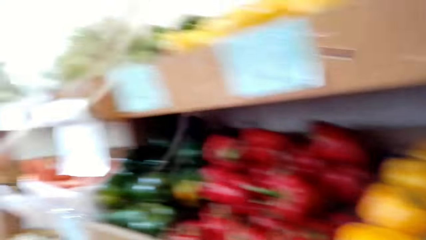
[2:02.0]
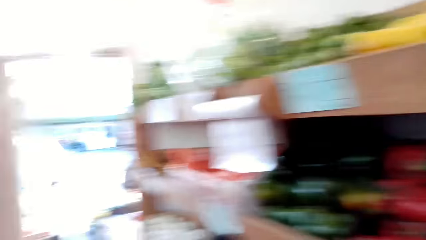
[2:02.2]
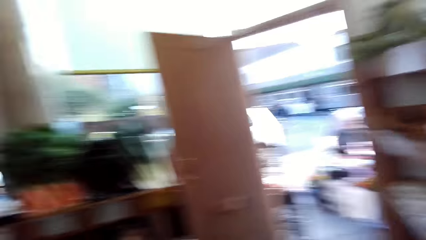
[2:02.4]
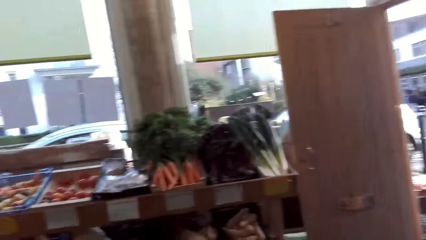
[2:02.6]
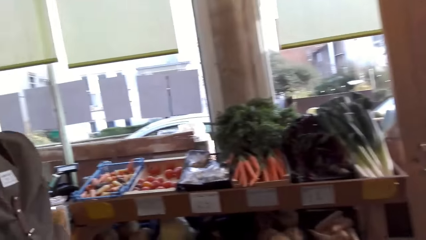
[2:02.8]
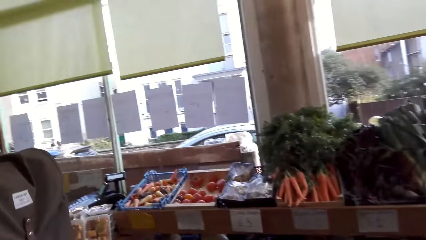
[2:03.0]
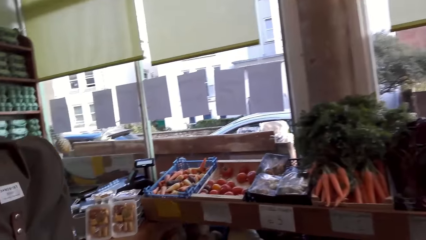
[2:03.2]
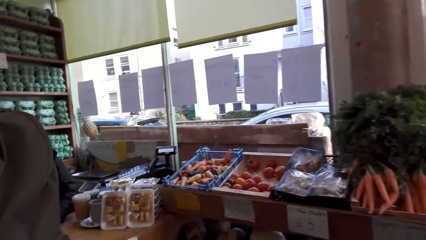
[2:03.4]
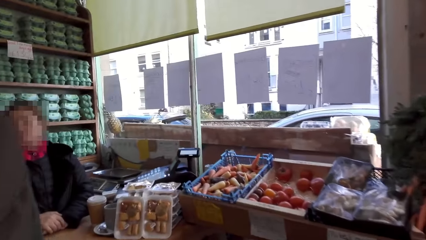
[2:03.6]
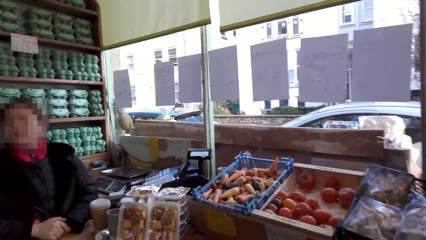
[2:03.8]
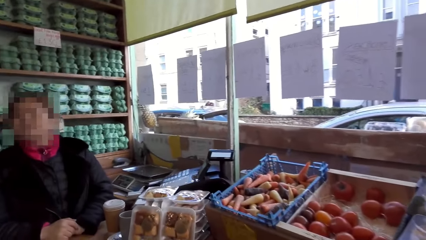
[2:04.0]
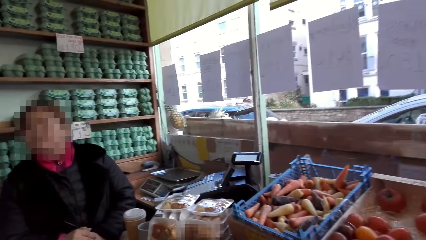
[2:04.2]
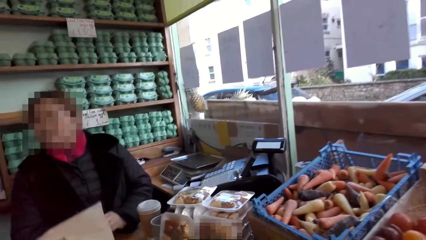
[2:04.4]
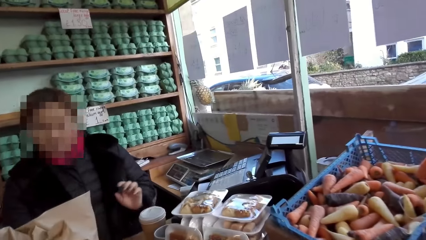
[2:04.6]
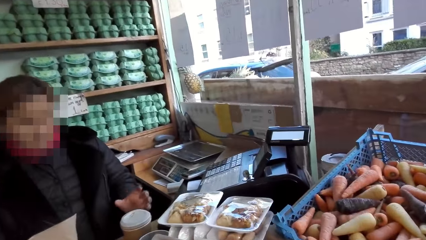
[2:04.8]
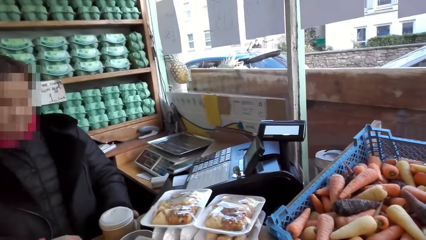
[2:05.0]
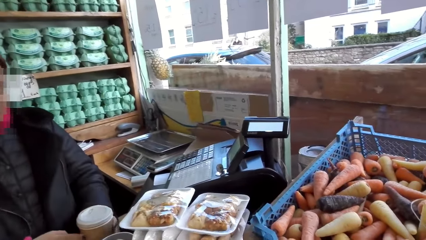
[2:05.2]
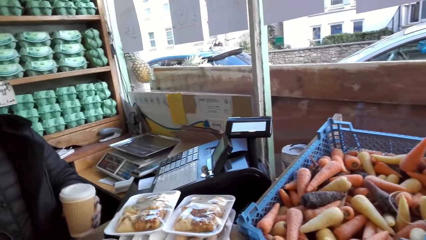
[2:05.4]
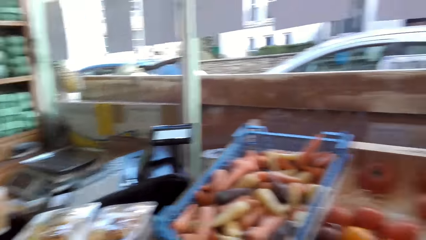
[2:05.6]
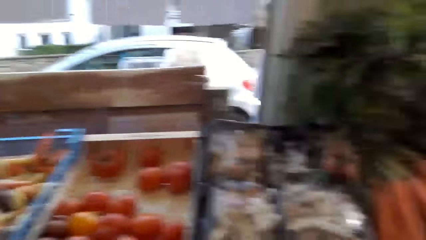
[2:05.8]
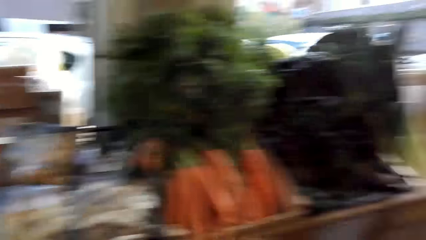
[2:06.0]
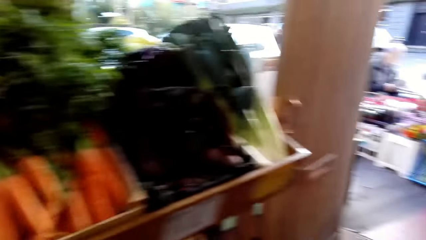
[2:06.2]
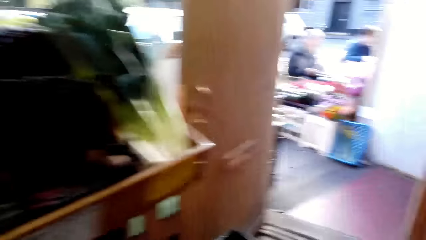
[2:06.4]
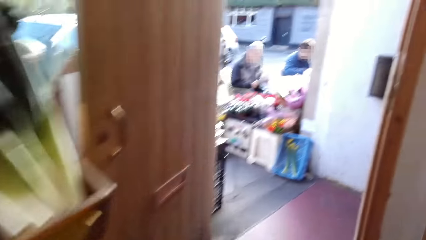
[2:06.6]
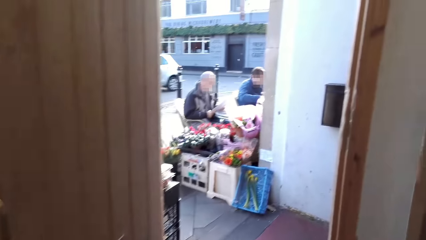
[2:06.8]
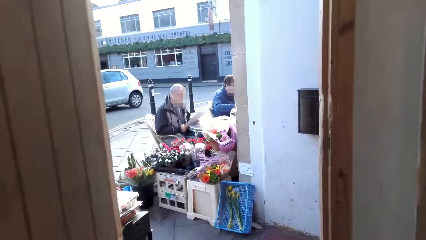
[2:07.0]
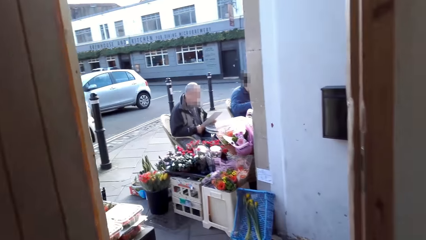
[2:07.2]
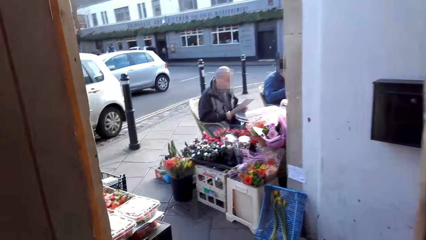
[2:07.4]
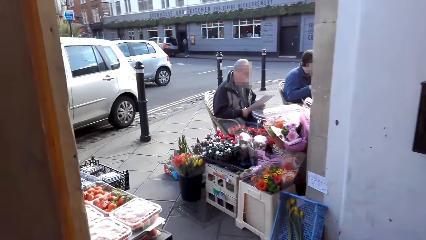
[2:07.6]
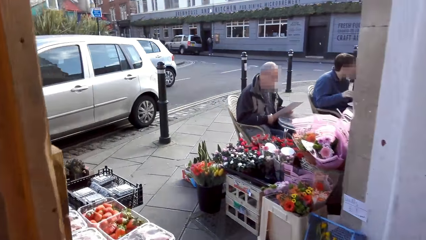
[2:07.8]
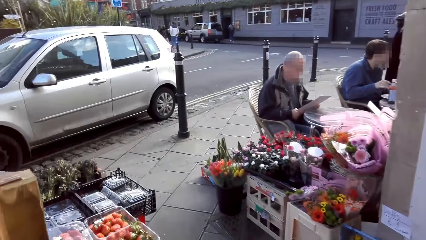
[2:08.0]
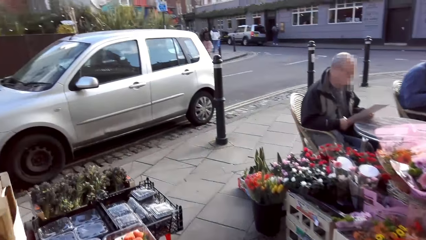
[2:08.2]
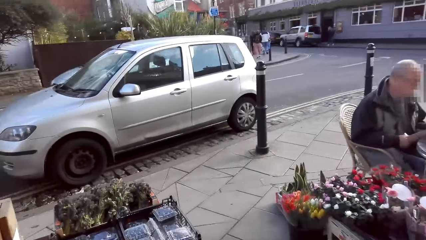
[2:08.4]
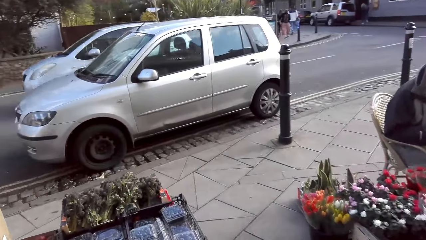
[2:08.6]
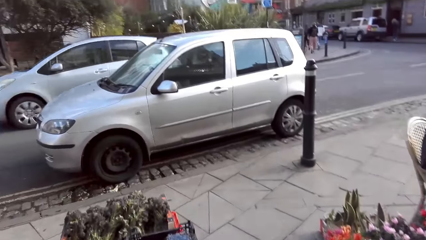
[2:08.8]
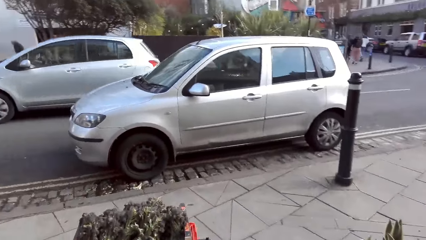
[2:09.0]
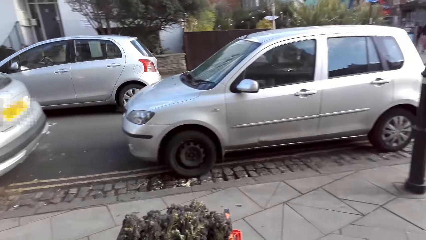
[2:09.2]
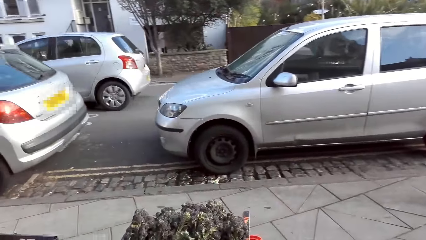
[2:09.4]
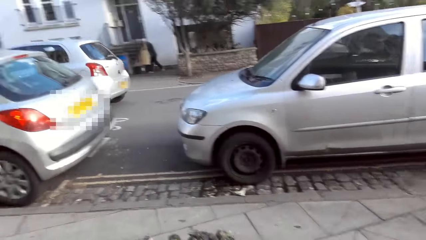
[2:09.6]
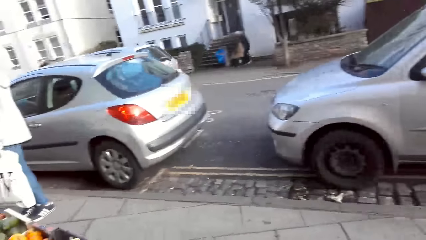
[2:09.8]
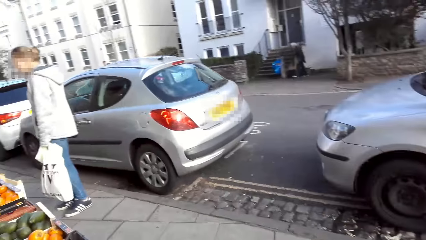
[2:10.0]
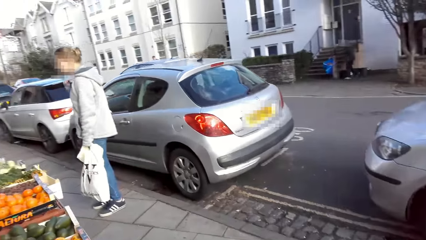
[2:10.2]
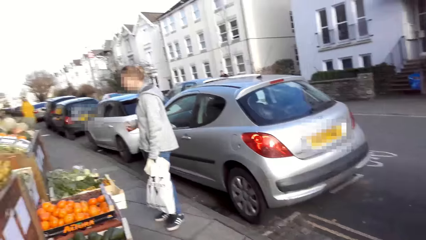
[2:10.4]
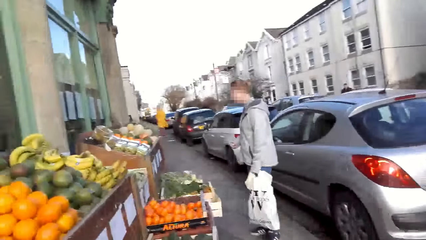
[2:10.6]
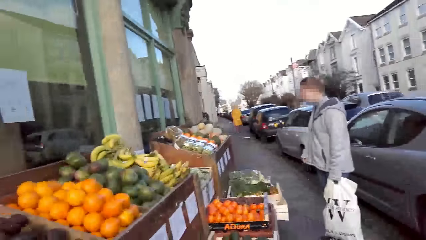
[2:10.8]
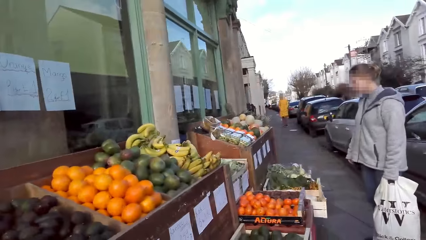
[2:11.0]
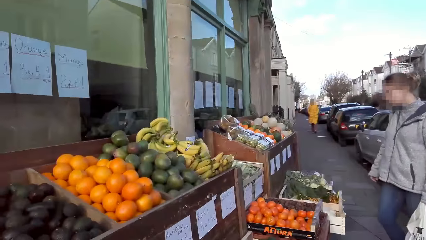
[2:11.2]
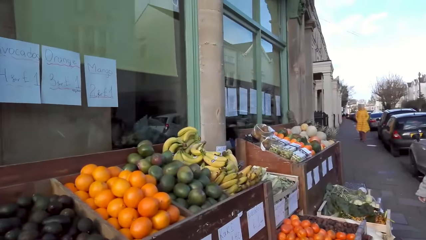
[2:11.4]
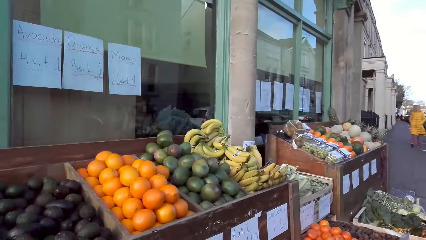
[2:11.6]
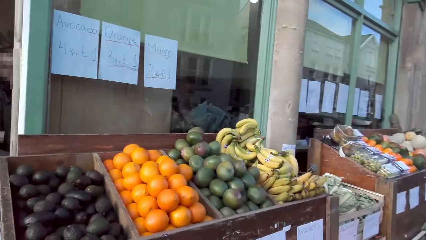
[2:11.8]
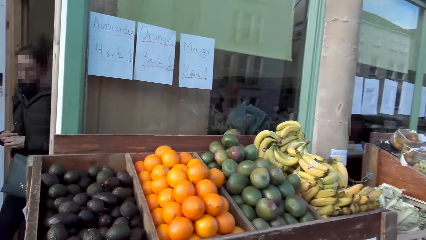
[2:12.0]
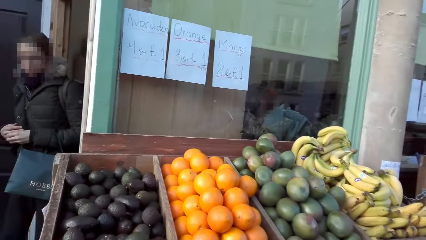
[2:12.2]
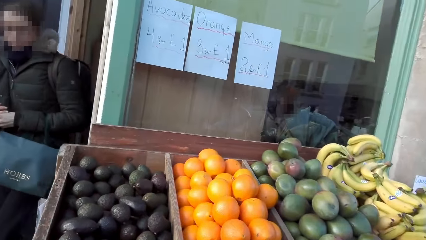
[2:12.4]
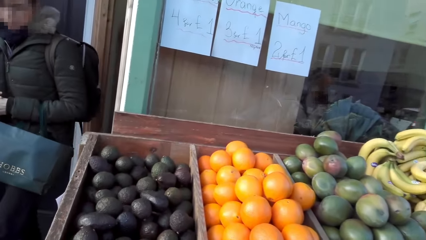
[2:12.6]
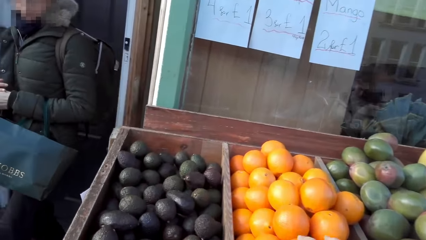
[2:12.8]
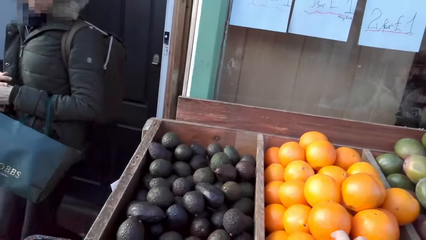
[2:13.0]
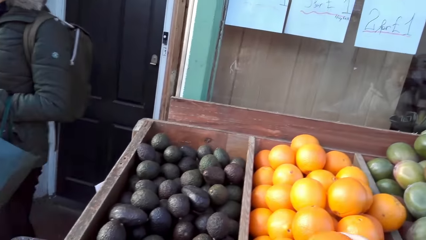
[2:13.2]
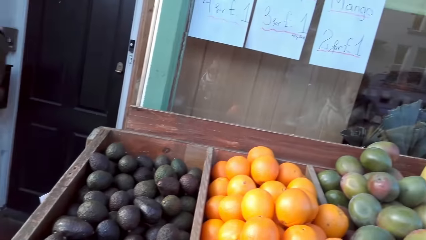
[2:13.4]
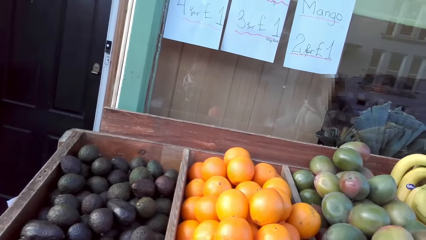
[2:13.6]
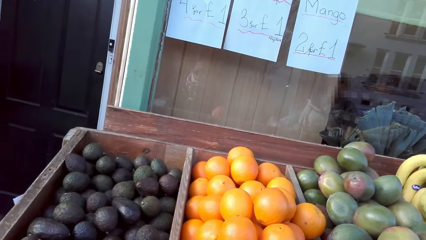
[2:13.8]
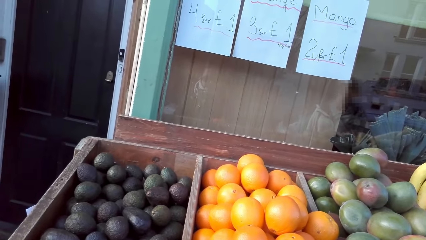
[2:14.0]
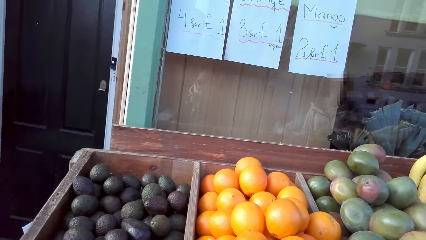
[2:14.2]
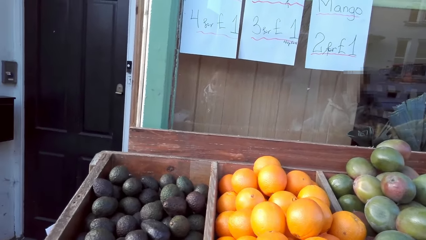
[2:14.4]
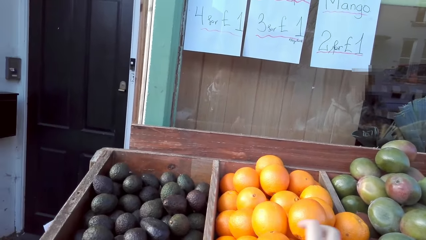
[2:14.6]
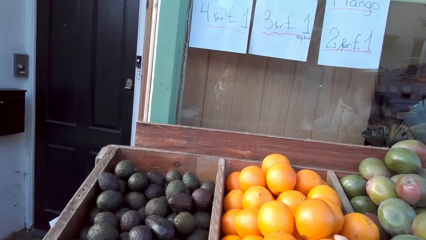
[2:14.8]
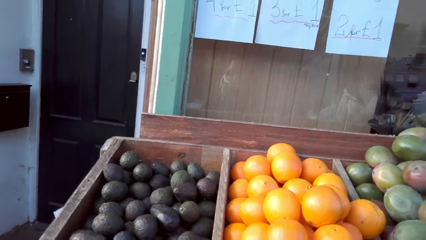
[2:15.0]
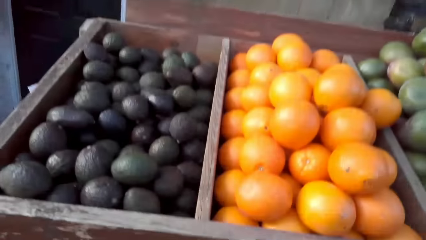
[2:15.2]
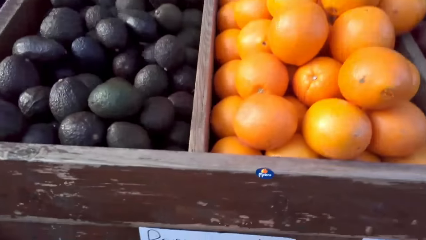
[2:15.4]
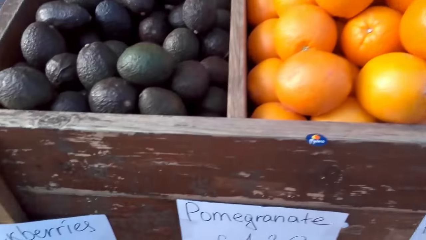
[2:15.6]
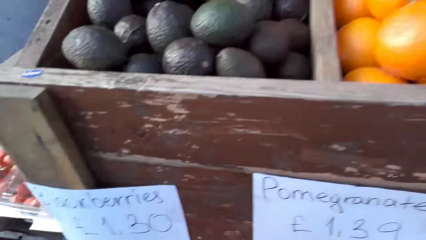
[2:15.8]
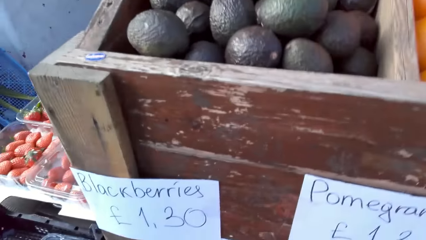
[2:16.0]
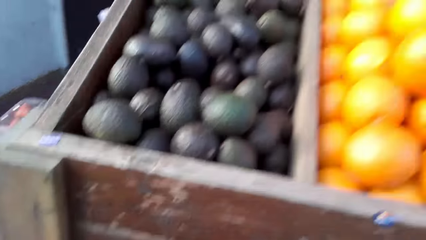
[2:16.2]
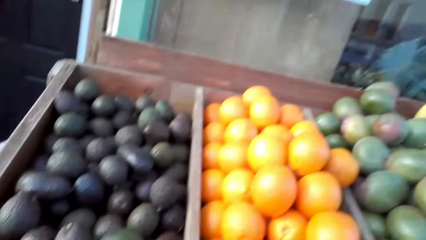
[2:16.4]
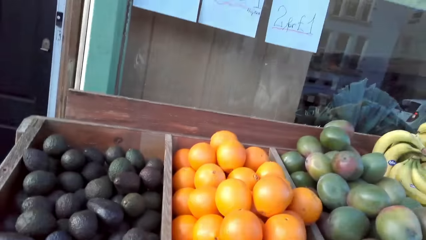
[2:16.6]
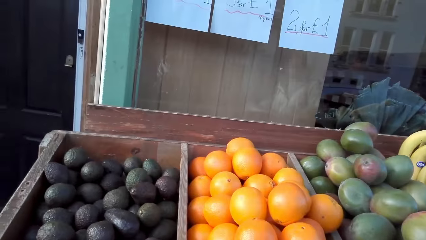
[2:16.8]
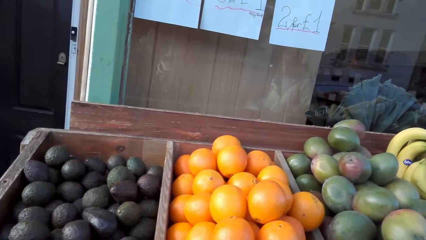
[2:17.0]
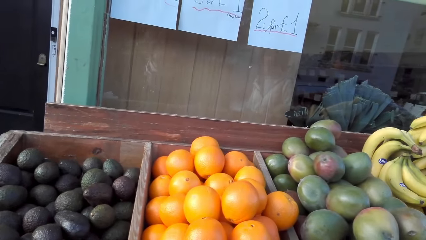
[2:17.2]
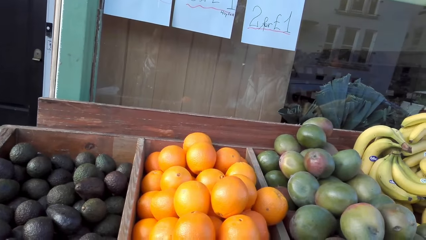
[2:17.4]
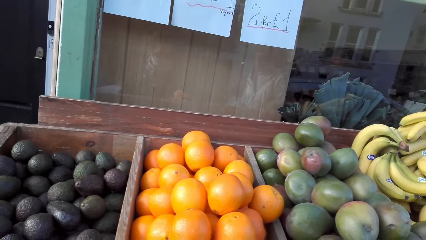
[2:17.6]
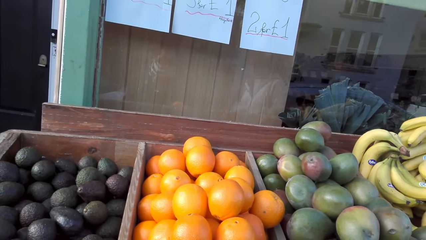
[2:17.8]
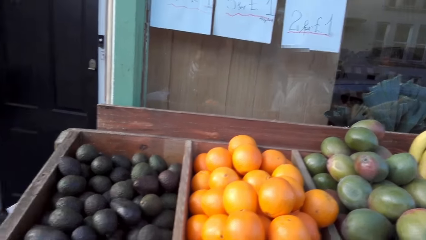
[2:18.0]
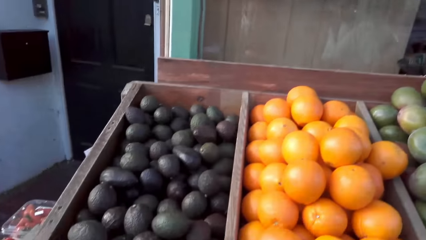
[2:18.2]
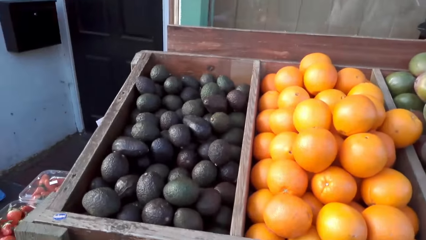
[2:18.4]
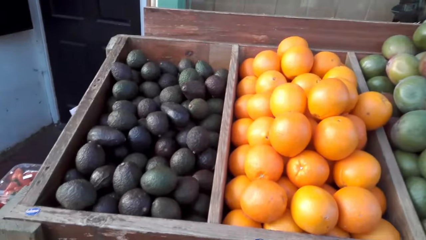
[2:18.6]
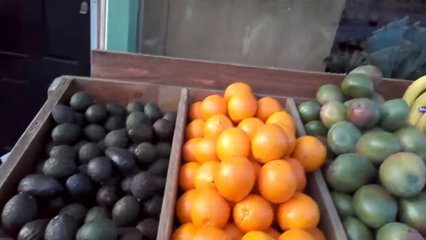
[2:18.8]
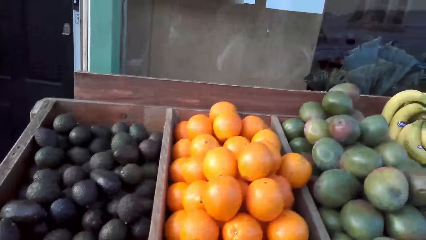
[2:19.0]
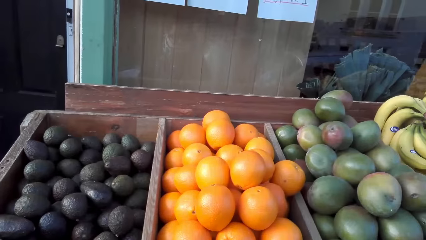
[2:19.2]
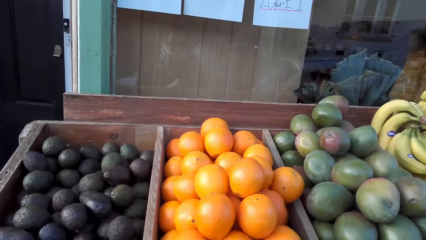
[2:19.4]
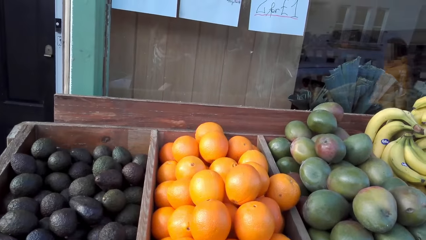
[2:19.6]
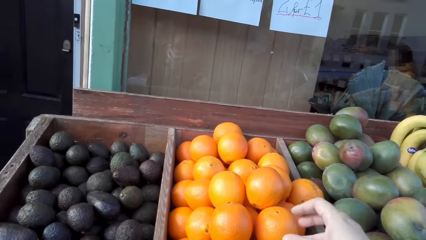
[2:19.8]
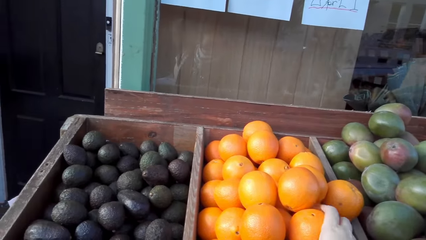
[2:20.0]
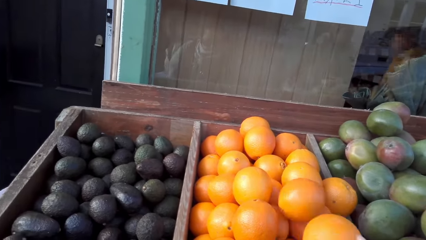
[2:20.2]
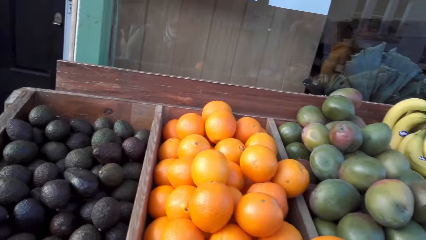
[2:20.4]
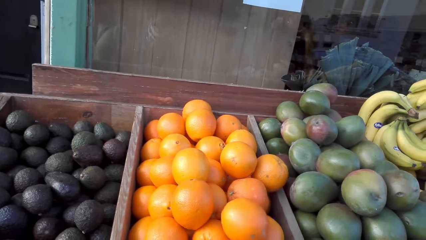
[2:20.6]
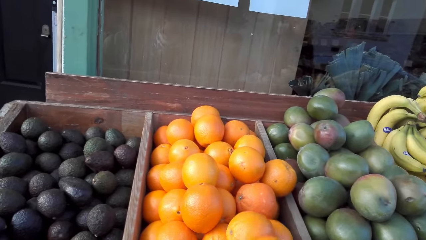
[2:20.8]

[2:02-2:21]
The camera wearer walks towards a cashier. They place their groceries on the cashier counter. They walk out of the grocery store. They pick oranges from the shelf.
